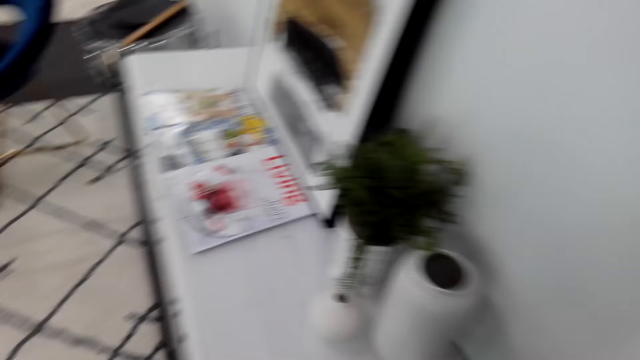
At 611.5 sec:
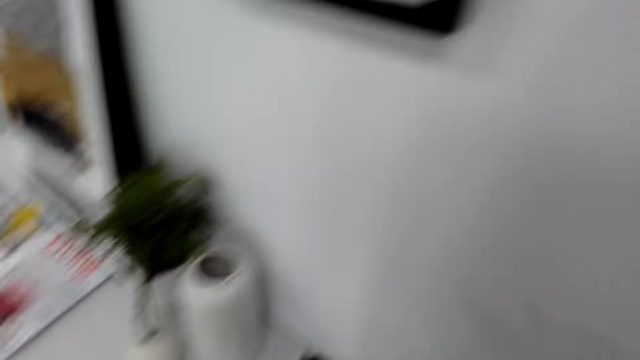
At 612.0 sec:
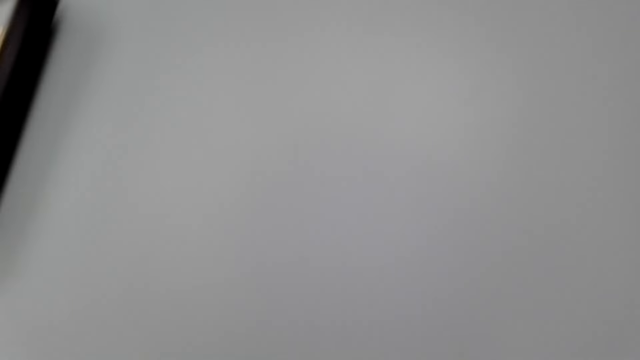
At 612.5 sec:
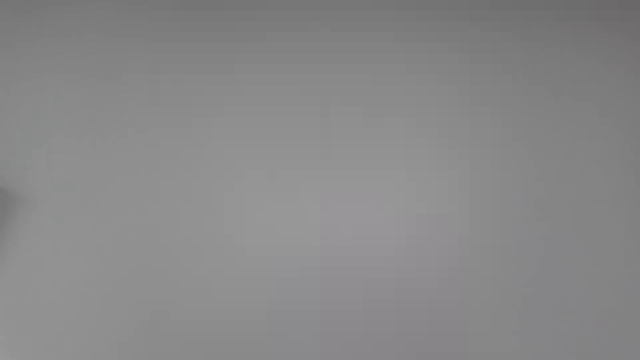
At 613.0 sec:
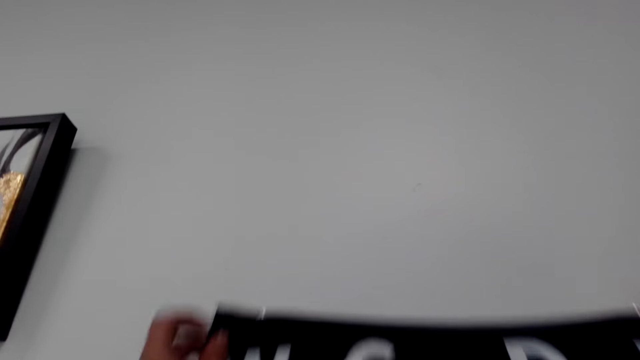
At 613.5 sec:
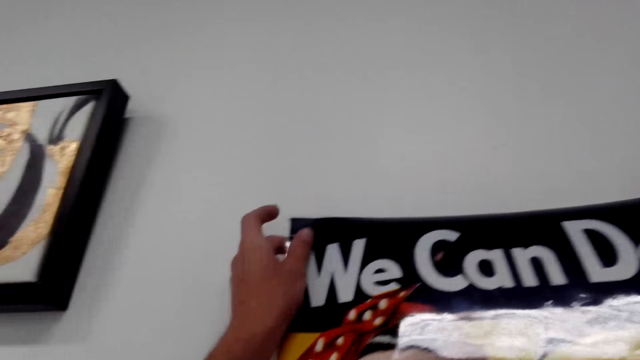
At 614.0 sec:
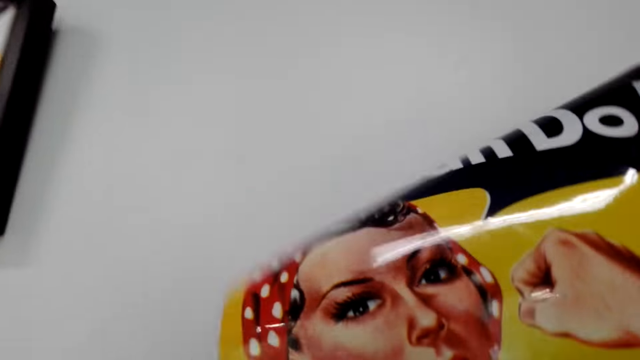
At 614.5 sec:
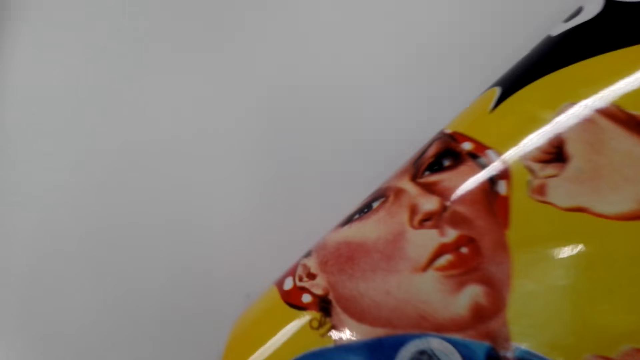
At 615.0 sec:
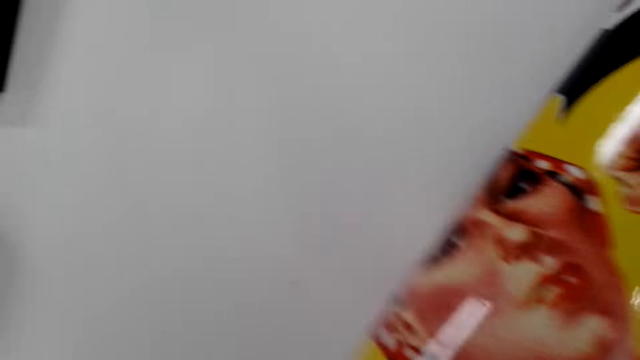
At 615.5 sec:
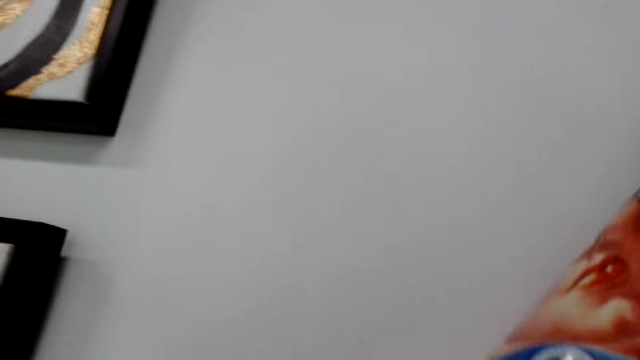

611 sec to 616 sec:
The camera wearer puts the wall art paper on the wall.

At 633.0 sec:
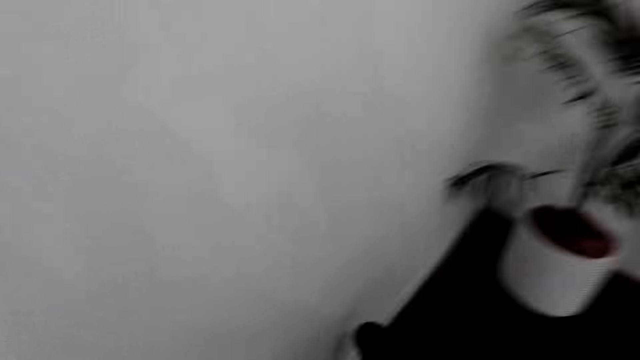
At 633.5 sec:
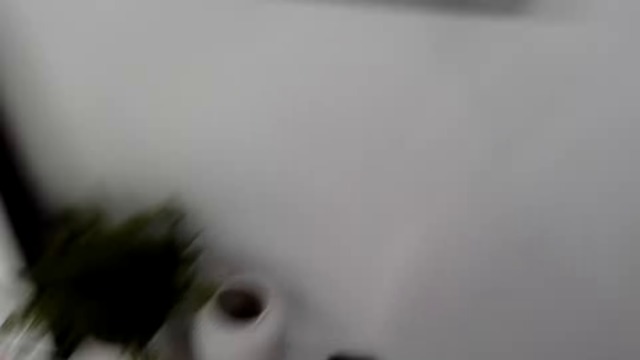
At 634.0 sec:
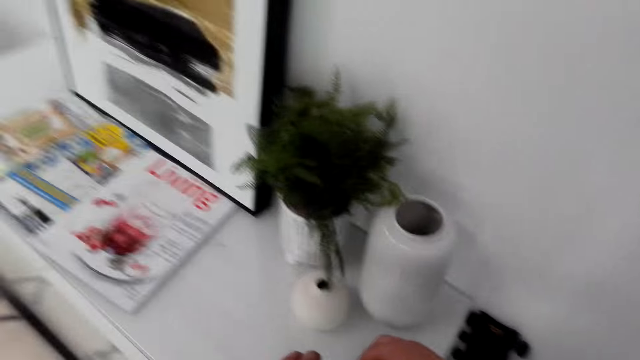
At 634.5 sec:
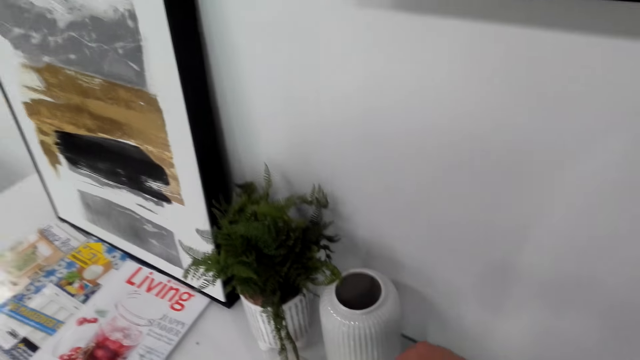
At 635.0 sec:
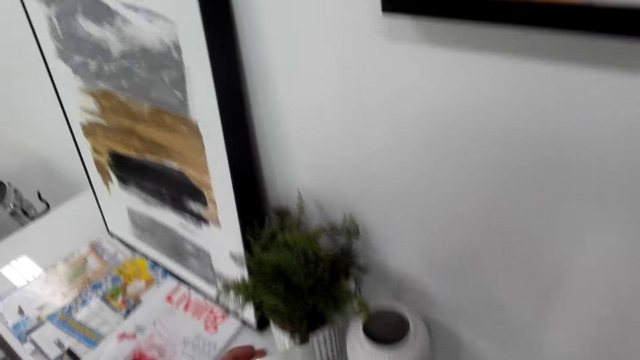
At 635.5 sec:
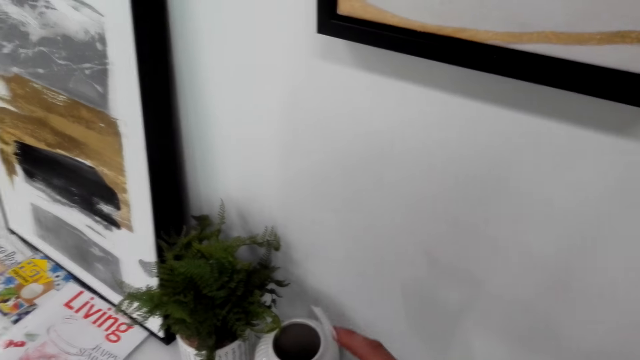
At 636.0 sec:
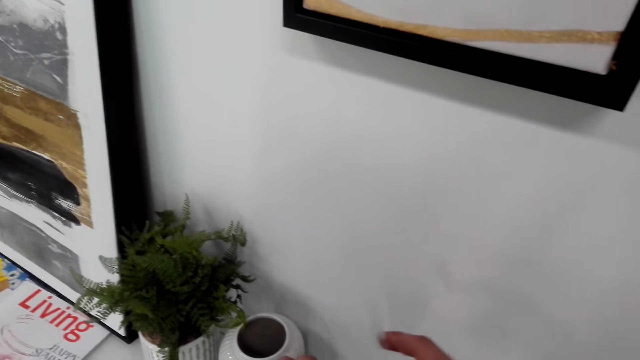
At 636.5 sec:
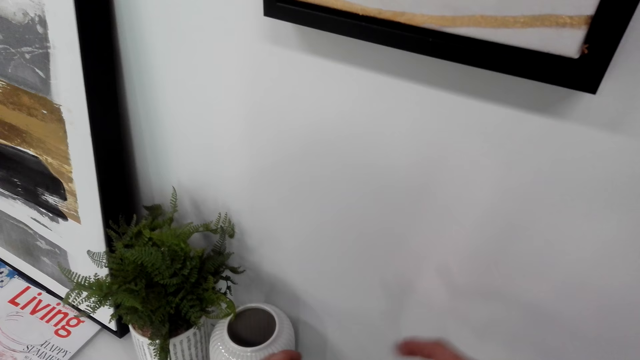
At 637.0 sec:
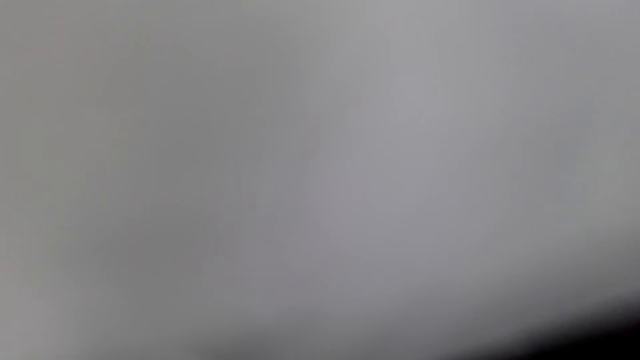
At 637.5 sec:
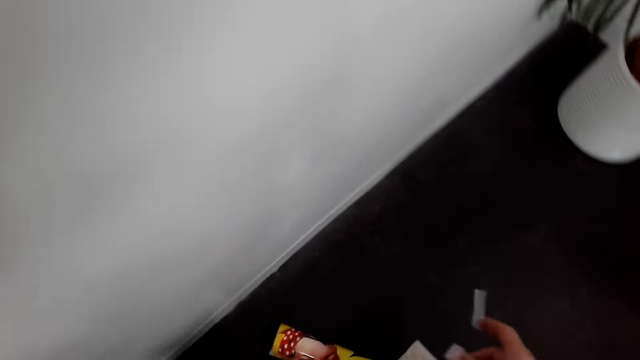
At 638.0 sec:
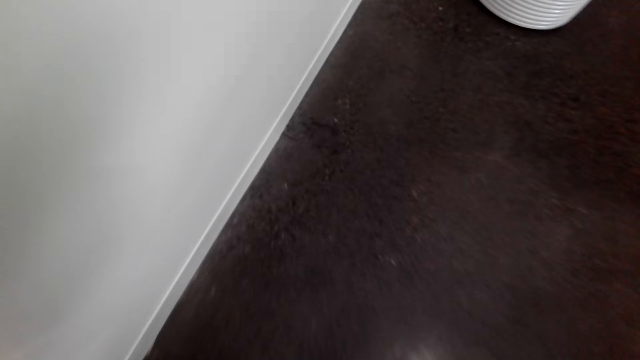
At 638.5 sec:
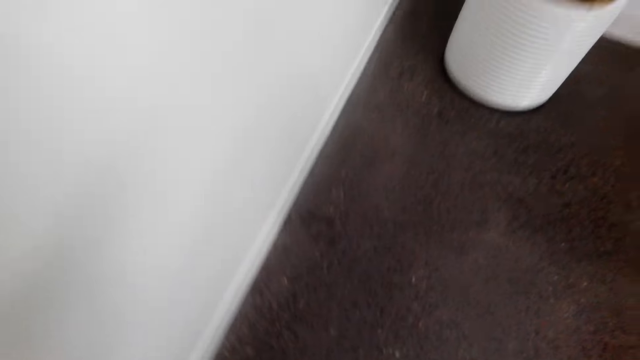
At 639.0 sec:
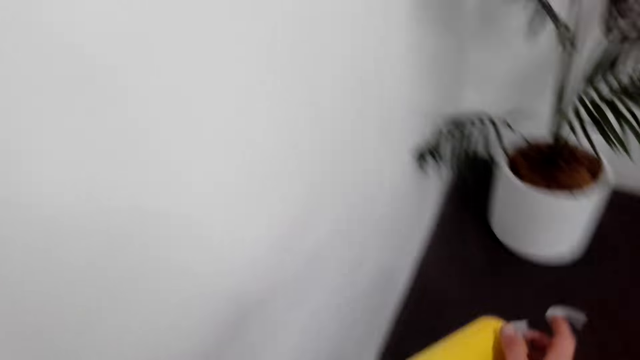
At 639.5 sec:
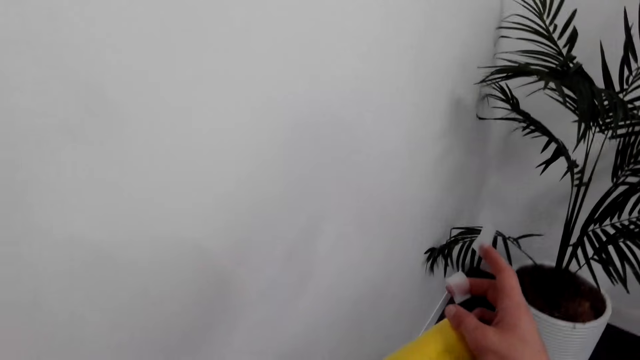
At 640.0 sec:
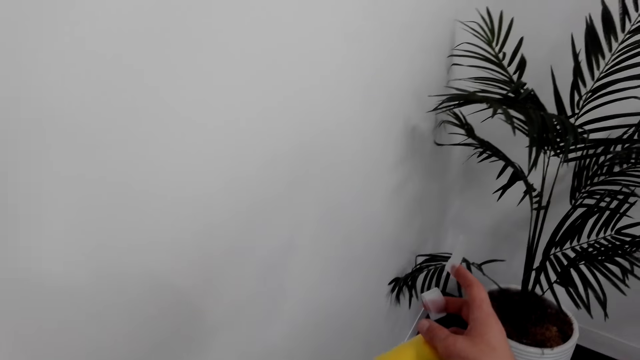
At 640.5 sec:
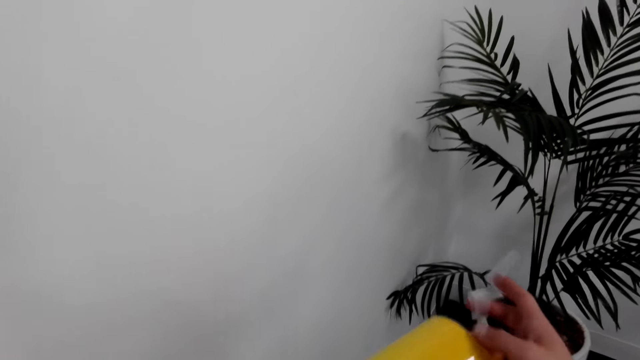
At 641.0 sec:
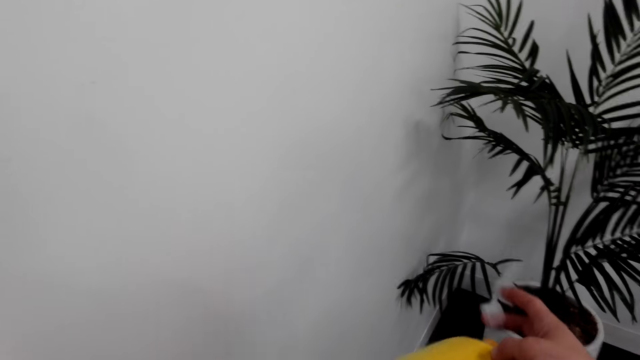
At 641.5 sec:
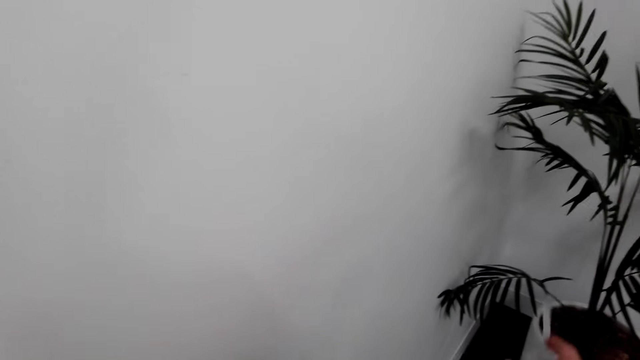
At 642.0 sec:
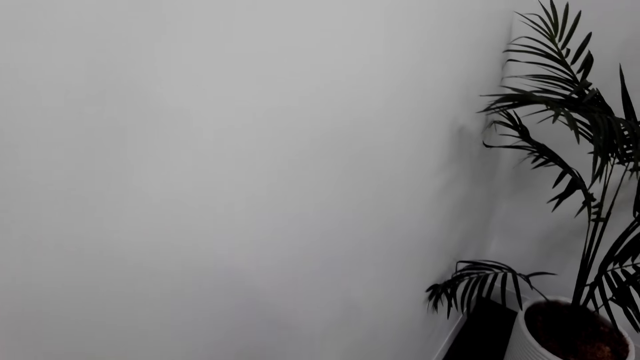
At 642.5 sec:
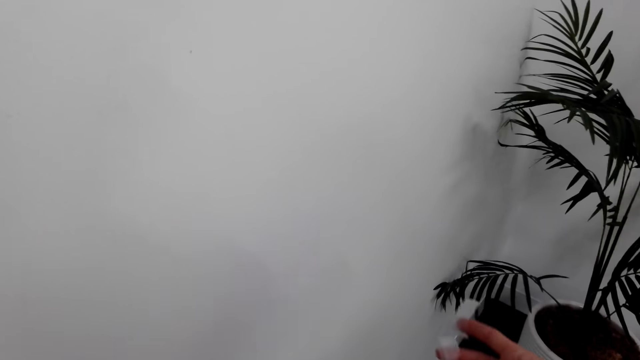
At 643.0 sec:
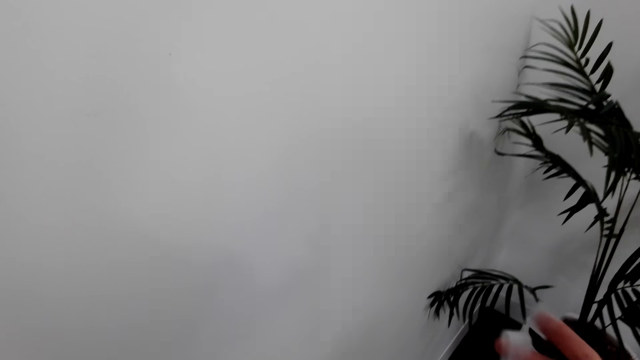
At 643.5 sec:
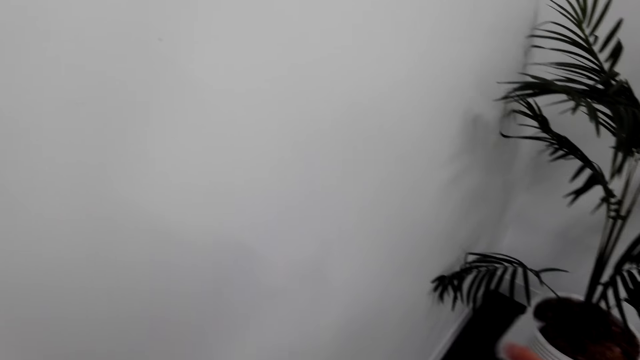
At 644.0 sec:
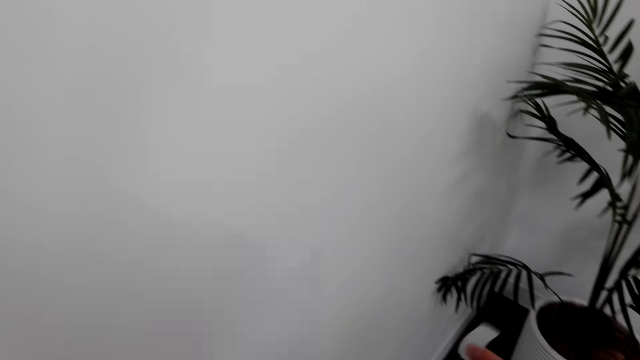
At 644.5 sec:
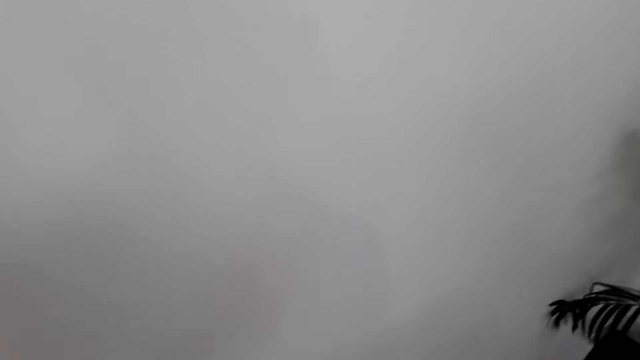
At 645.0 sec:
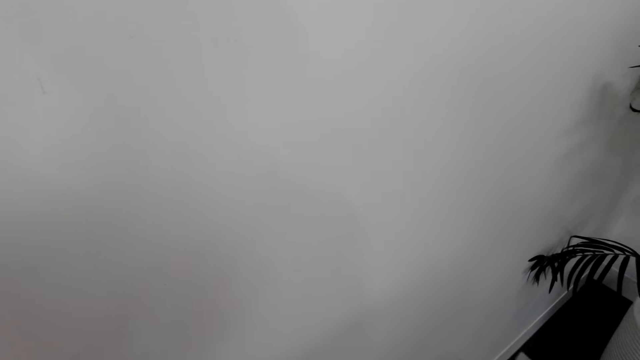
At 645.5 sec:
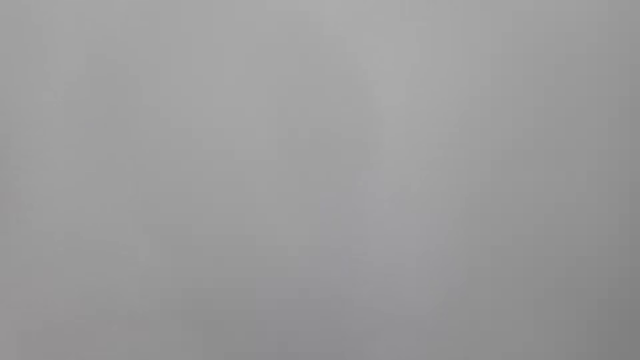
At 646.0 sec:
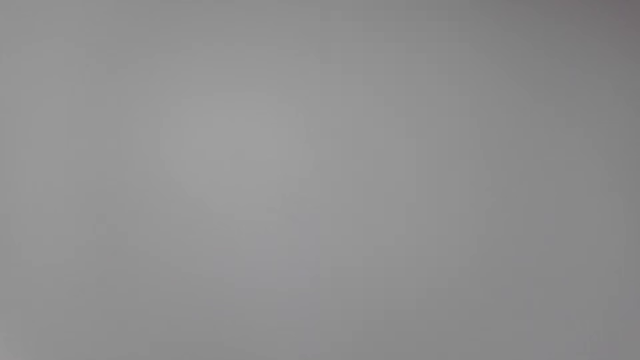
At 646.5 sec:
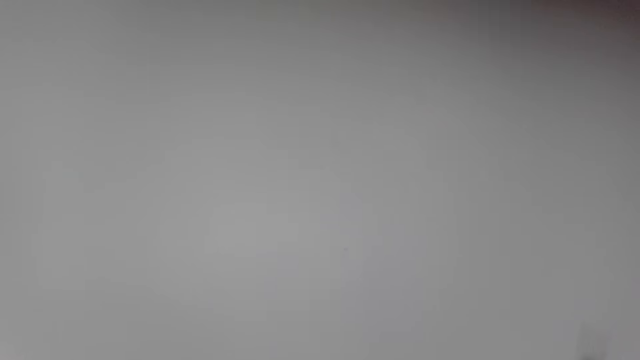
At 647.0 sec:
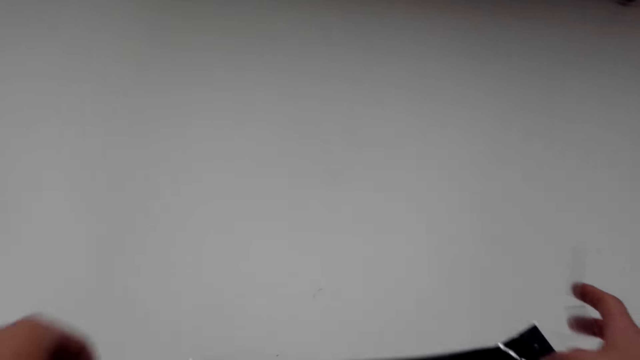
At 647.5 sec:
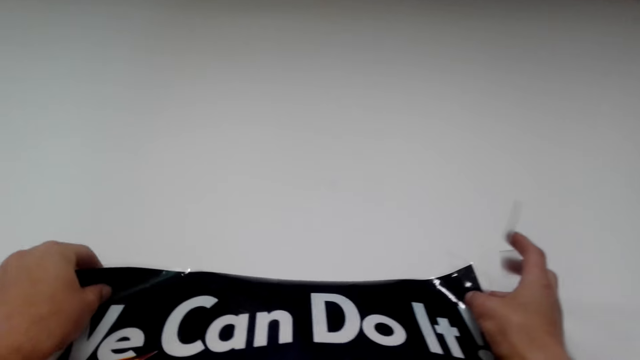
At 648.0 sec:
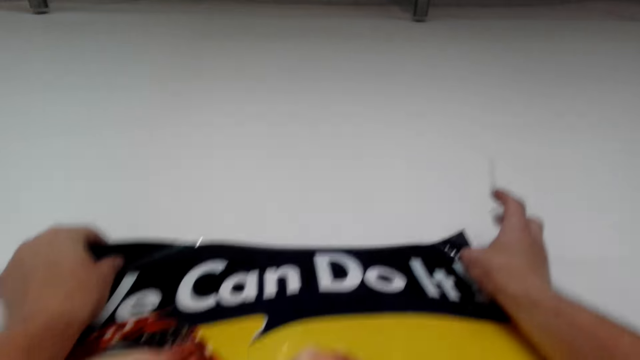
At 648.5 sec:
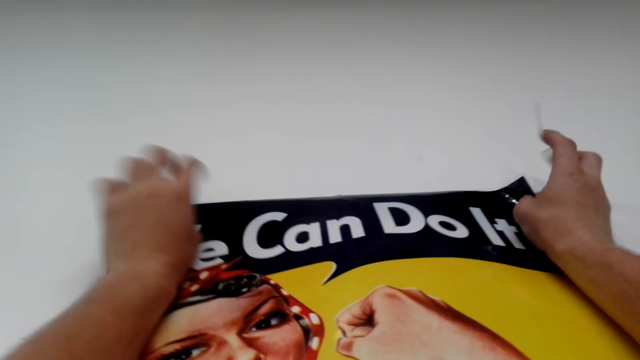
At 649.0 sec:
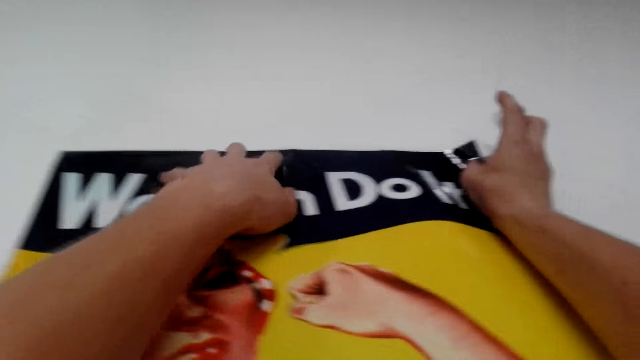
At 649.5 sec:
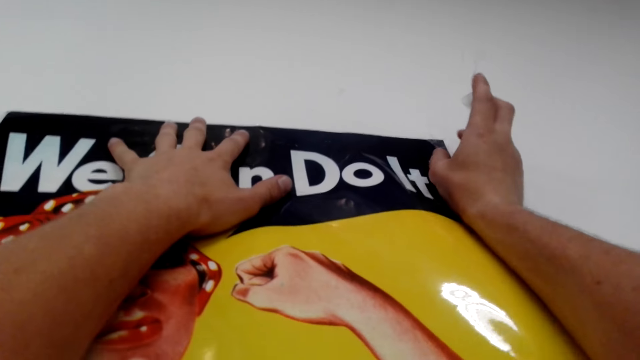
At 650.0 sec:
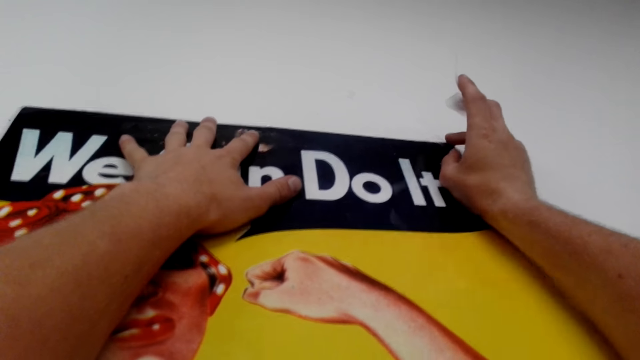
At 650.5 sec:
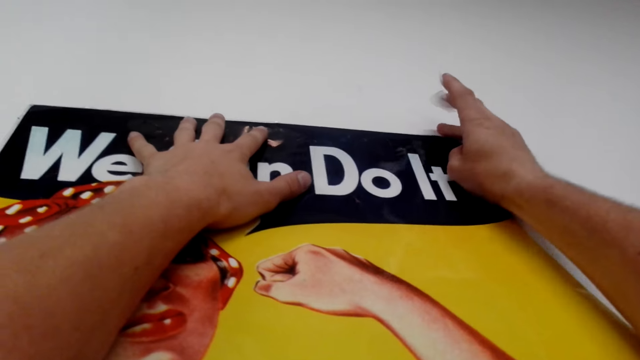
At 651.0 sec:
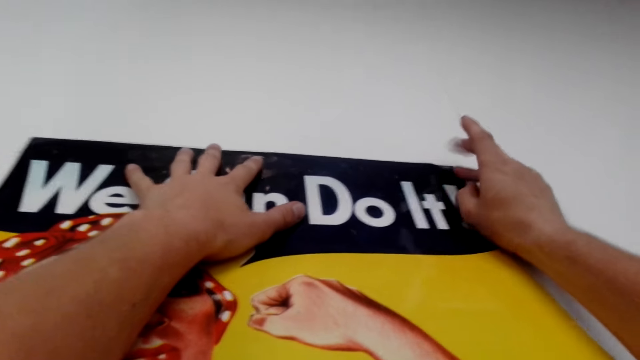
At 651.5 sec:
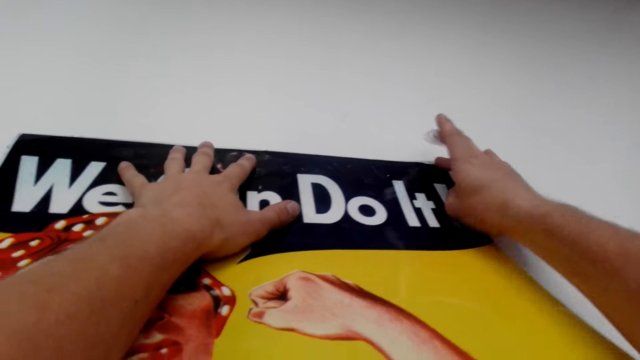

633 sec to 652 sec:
The camera wearer talks to someone. He turns around. He stops talking. He walks around. He touches the seal tape with his right hand finger. He holds a cello tape. He looks around. He turns around. He walks around. He holds the portrait art with both his hands. He raises a hand. He tries to cut more cello tape. He holds the wall art paper on the wall. He puts the portrait art on the wall with both his hands.
